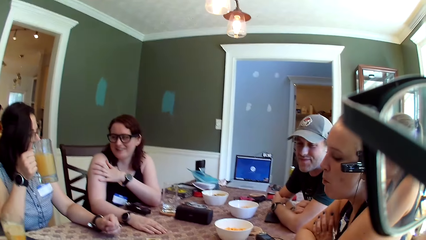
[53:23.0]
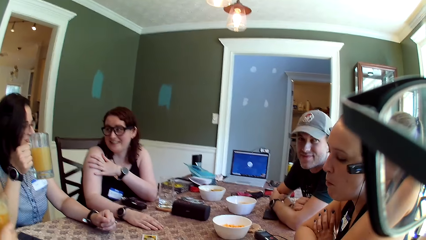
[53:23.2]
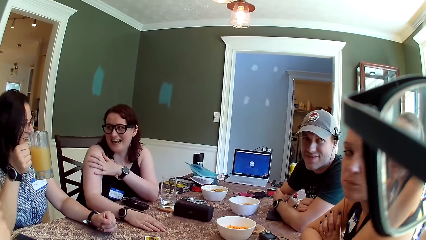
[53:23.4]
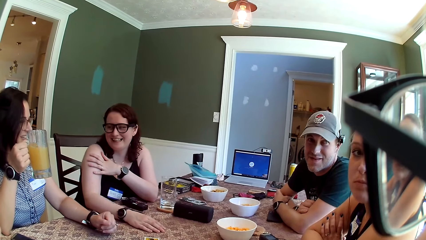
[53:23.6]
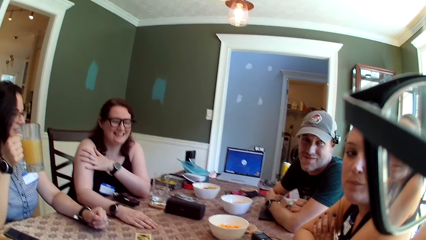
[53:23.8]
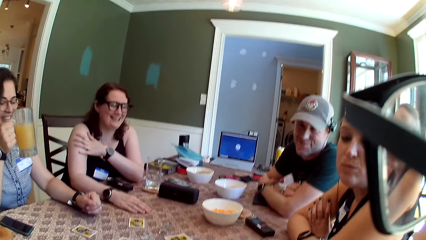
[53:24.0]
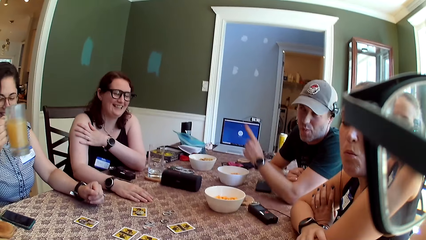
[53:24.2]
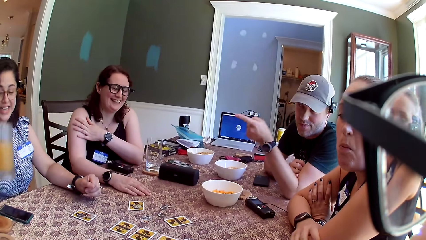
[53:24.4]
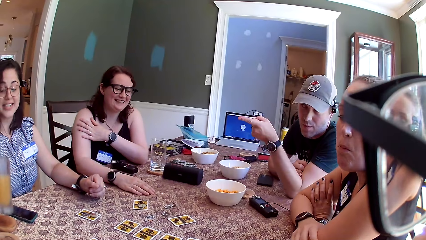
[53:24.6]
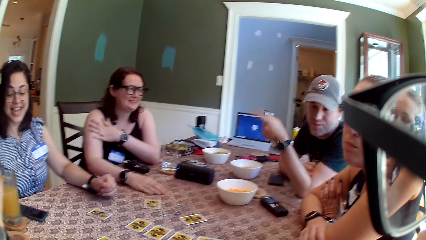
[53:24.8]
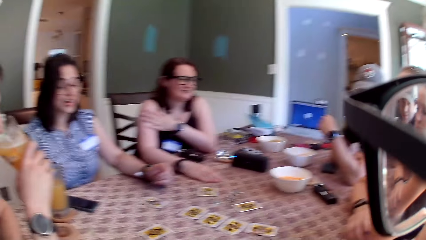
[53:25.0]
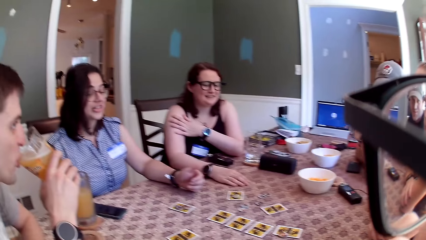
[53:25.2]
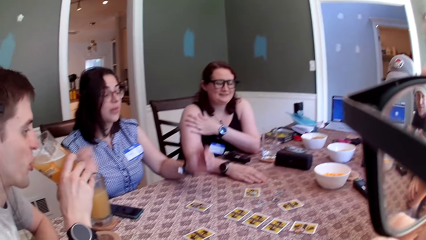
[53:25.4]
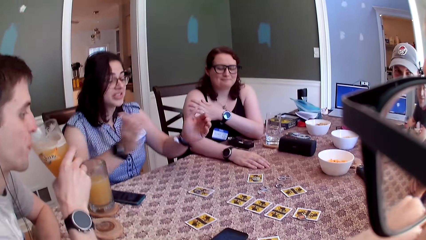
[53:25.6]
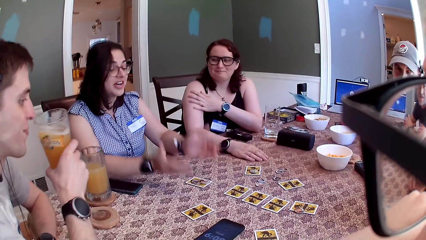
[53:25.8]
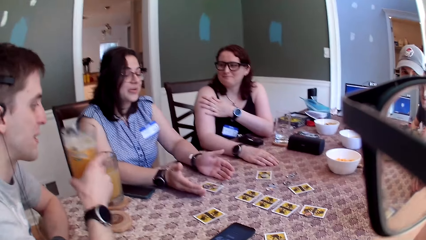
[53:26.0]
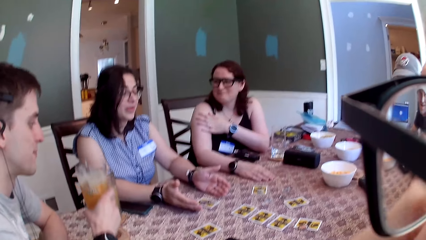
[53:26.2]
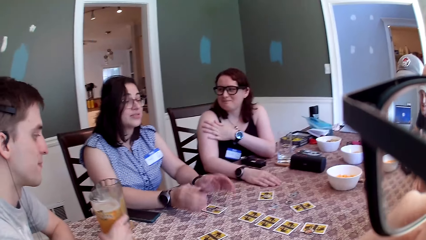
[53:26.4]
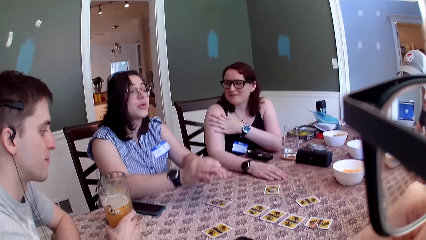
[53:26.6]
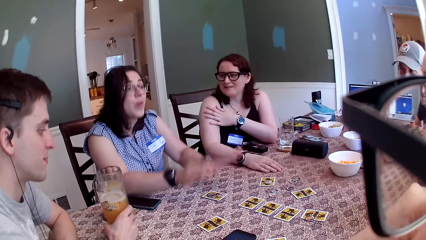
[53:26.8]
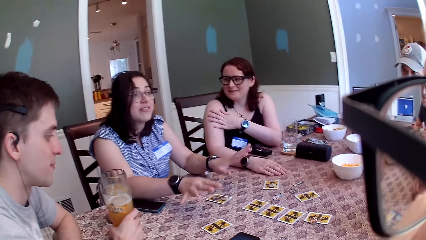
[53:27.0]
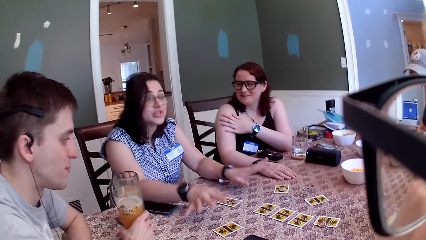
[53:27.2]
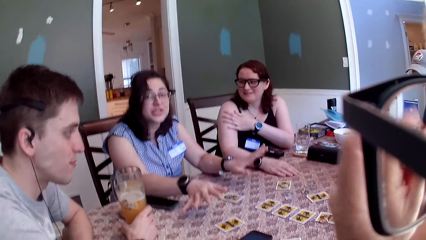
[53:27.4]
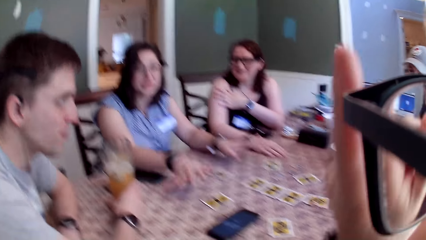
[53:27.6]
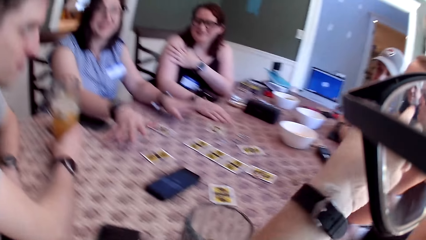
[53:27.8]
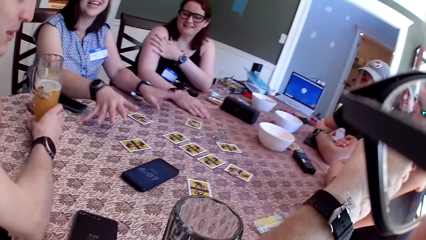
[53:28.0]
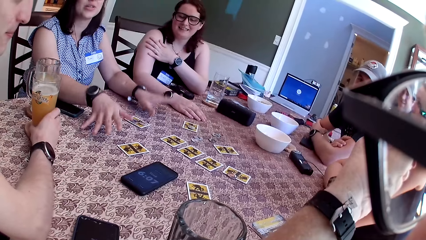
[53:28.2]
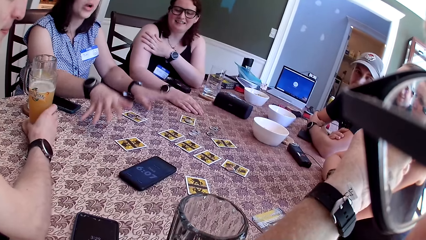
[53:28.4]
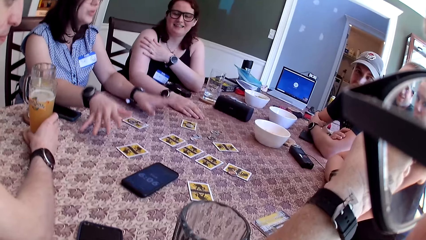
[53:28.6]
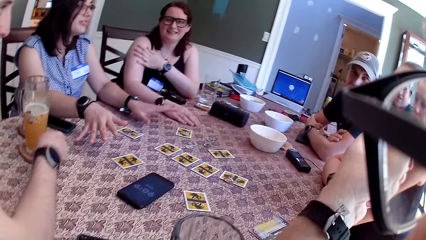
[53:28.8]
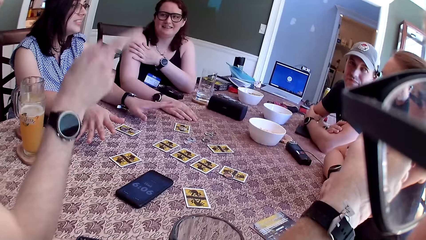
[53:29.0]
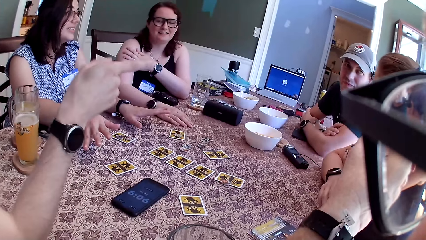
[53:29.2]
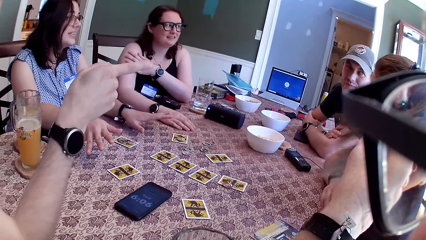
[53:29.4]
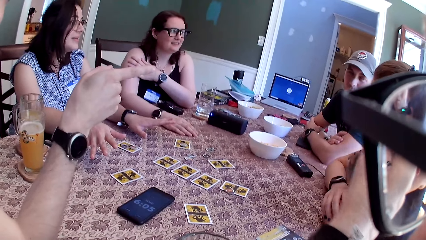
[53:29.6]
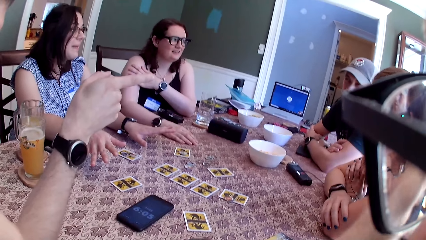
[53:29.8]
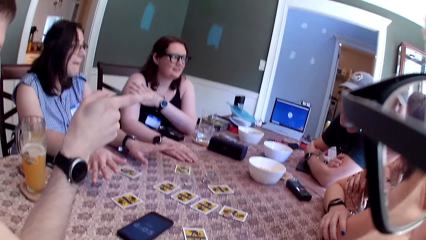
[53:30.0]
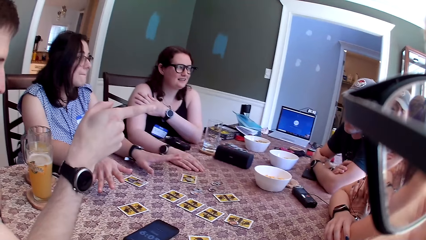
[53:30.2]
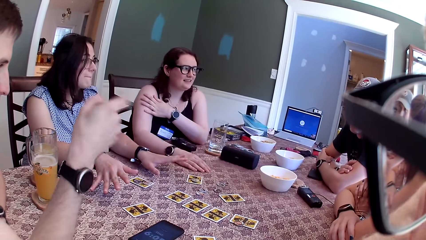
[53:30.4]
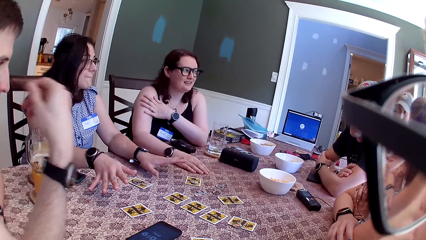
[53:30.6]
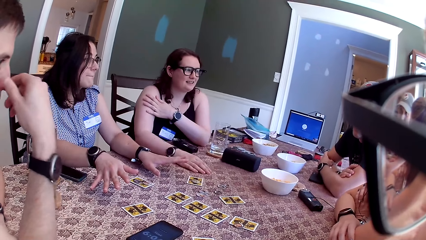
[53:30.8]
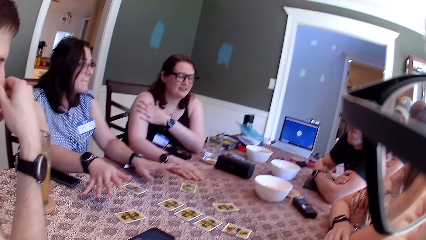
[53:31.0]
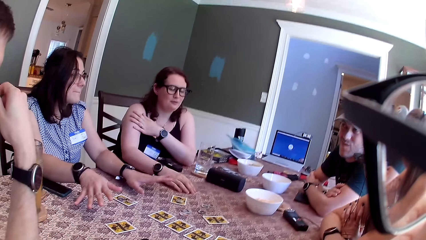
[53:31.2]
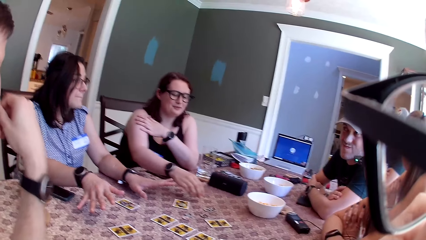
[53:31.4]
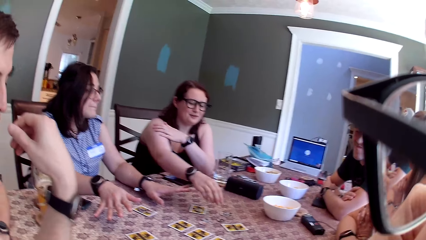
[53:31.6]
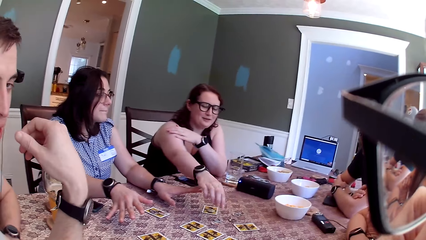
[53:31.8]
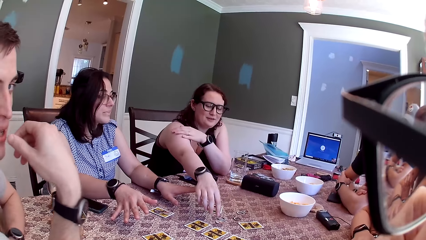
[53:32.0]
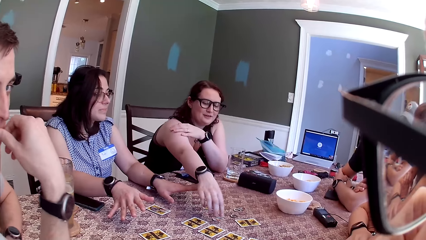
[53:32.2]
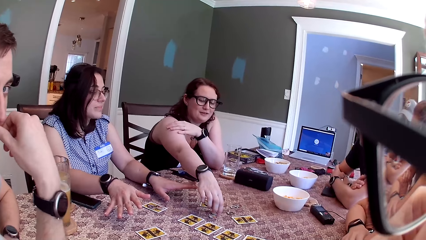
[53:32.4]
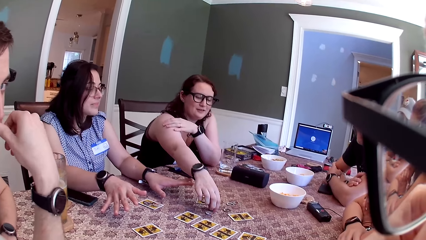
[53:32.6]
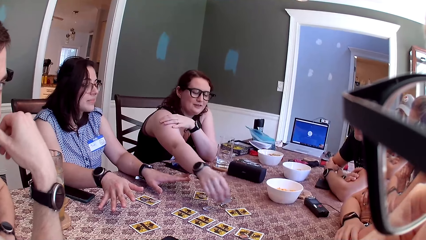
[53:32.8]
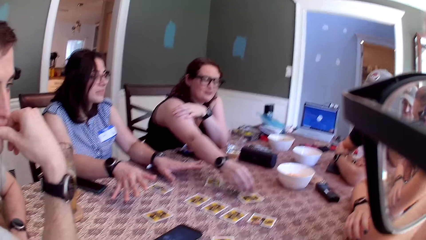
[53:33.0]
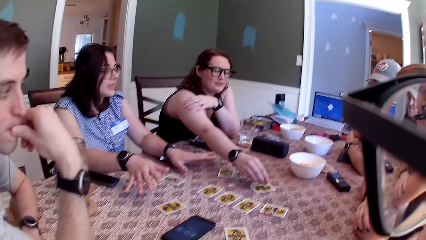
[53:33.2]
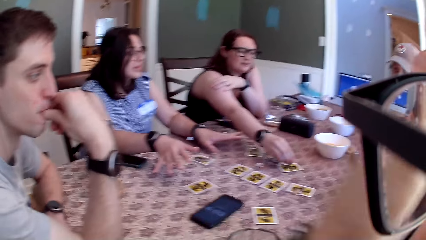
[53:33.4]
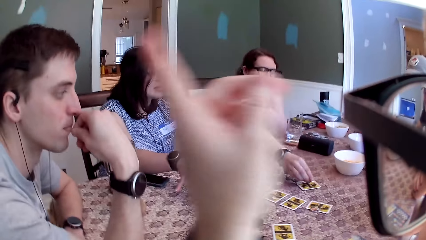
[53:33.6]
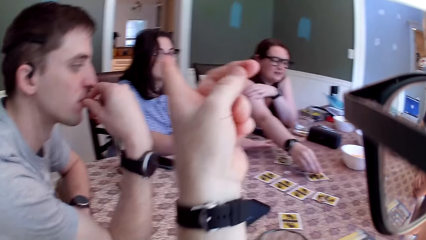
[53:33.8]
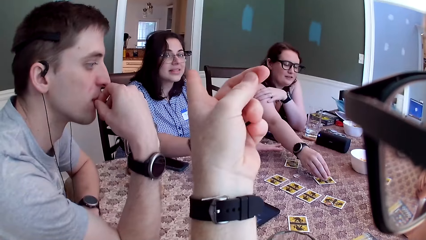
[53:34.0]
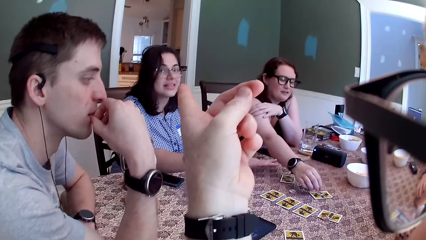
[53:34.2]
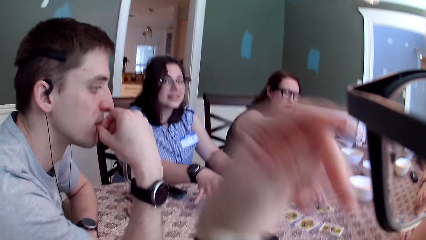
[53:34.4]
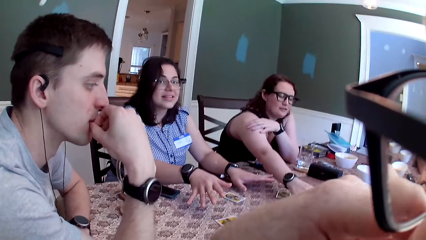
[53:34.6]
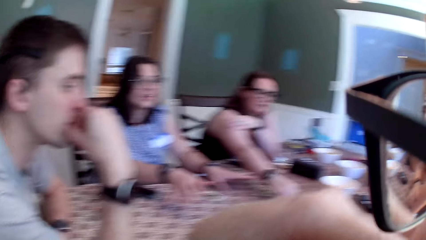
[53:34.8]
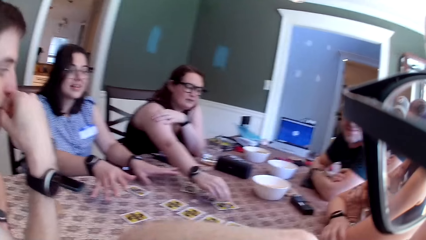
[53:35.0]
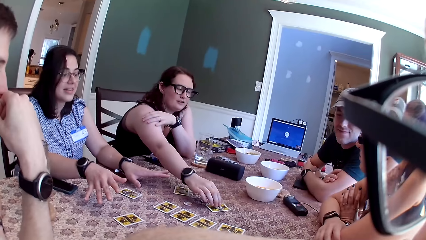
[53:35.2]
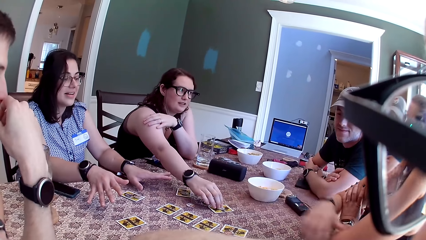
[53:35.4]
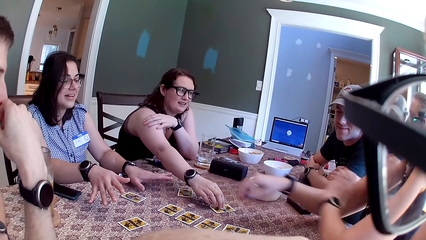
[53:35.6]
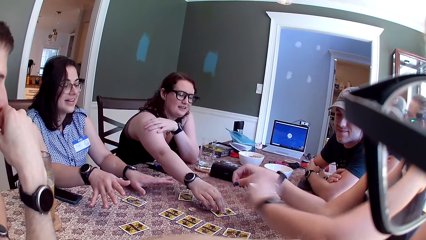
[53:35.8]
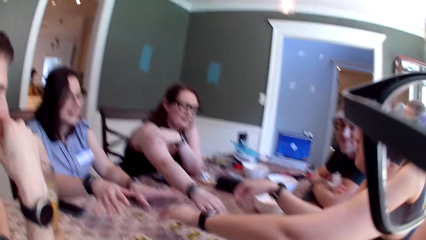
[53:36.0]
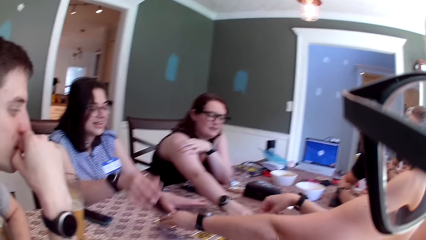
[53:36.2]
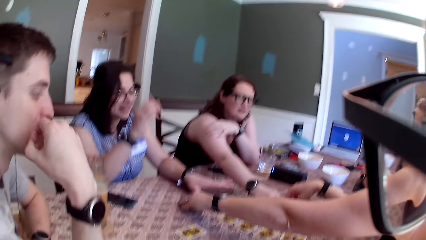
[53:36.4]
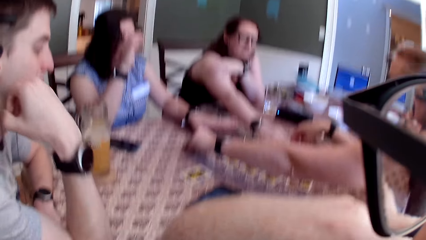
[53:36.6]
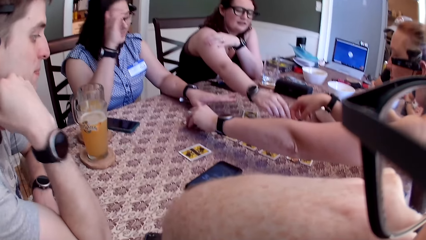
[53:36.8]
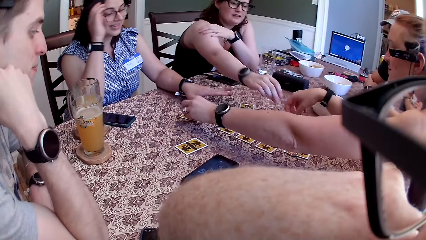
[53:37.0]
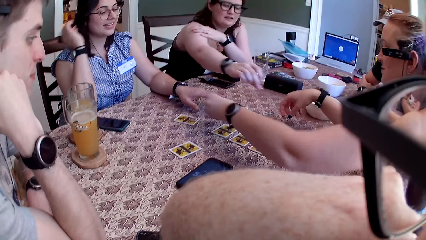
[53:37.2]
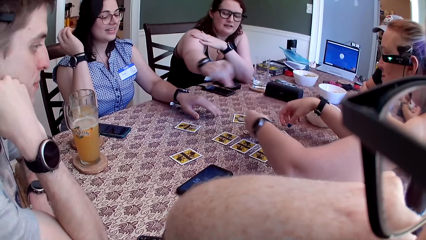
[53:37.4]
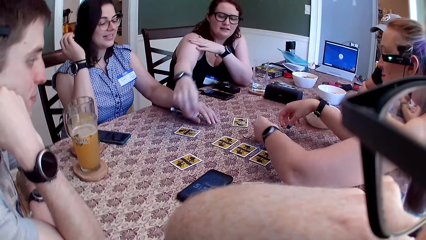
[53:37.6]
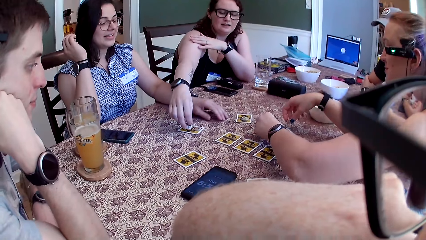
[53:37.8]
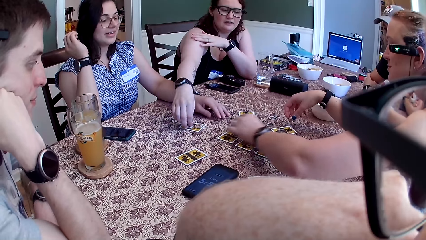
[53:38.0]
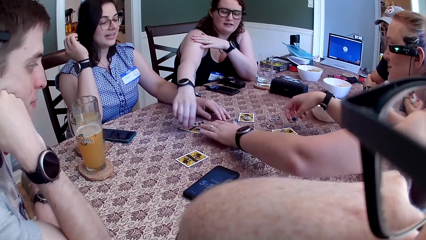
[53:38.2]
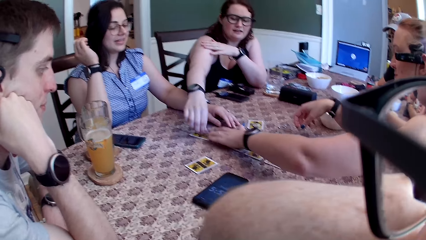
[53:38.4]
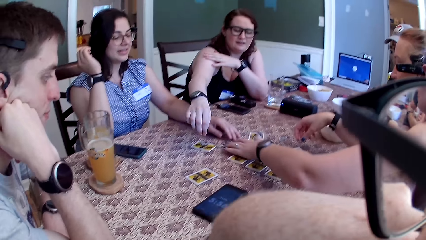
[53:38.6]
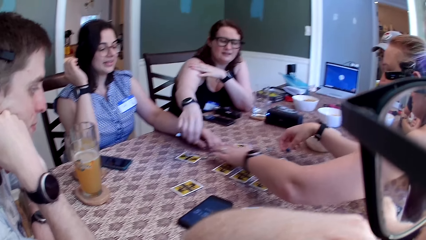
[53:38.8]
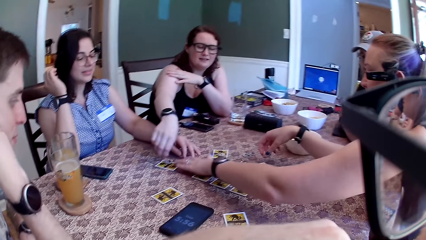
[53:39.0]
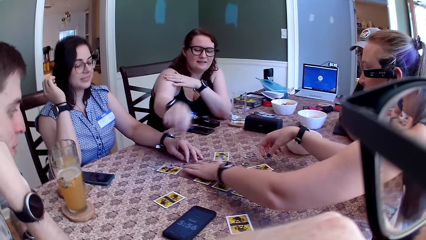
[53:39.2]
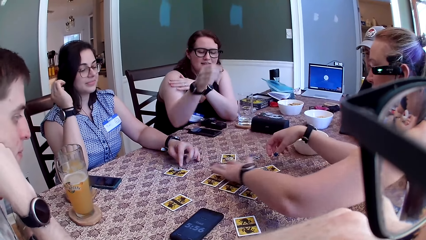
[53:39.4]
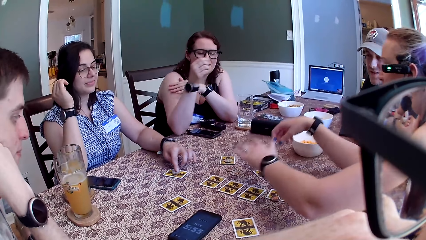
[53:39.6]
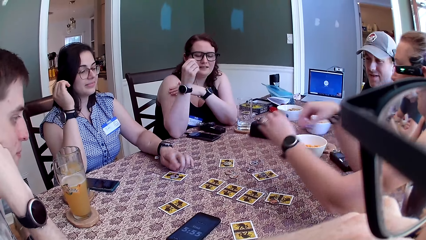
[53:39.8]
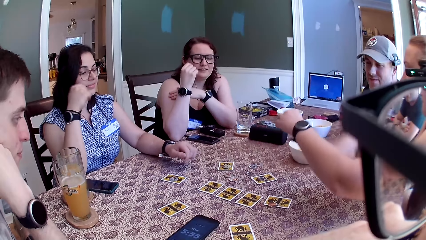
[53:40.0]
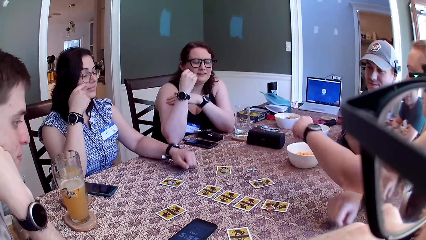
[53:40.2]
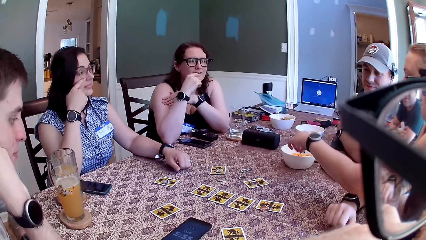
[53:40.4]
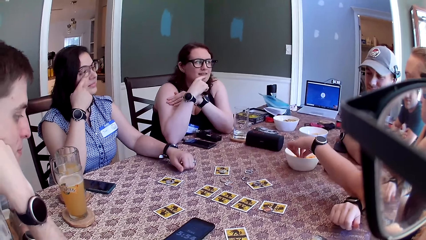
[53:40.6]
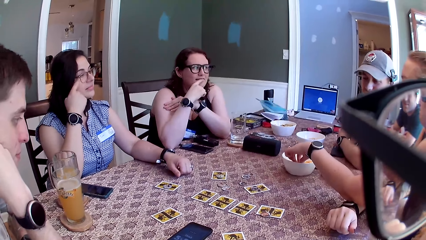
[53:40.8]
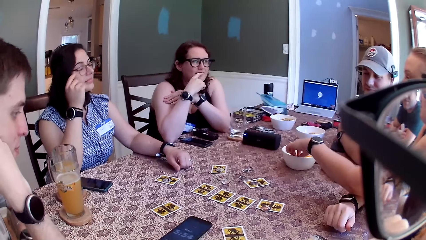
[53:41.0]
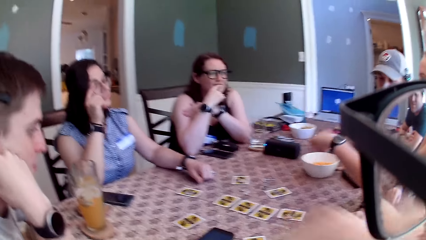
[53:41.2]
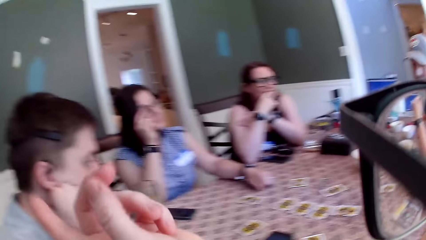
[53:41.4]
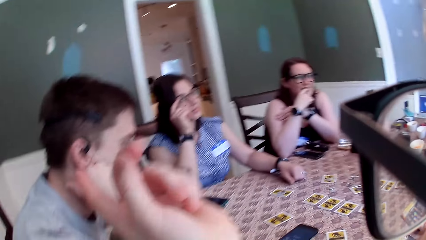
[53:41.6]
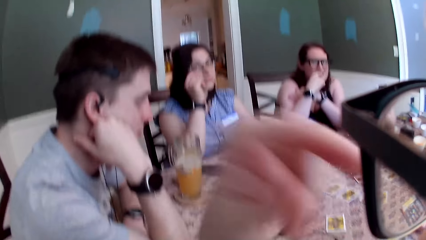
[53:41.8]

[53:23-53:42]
A man picks up the glass of juice from the table with his right hand. Another man lifts his hand. A woman drops the glass of juice on the table with her right hand. Another woman interacts with the group of people. The first man drinks from the glass of juice in his right hand. The second woman hits the table with both hands. She moves her hands. The first man drops the glass of juice from the table with his right hand. The camera wearer points out. The first man points out. A third woman moves a chip. The third woman picks up the card token from the table with her right hand. She drops the token on a card on the table with her right hand. The camera wearer points out. The third woman picks up the card token from the table with her right hand. The first woman picks up the card token from the table with her left hand. The first woman drops the card token from the table with her left hand. The third woman drops the card token from the table with her right hand. The first woman shifts the card token from the table with her left hand. The second woman tangles her hair with a finger. The first woman picks the flakes from the bowl on the table with her left hand.
